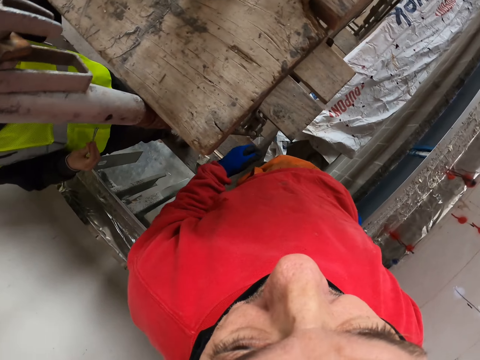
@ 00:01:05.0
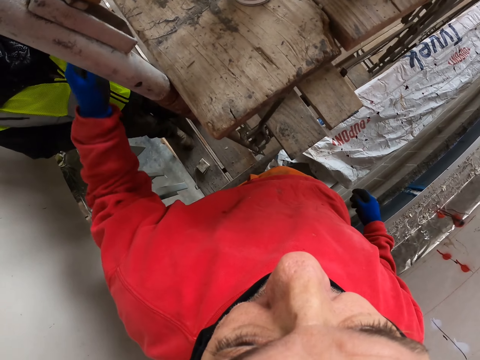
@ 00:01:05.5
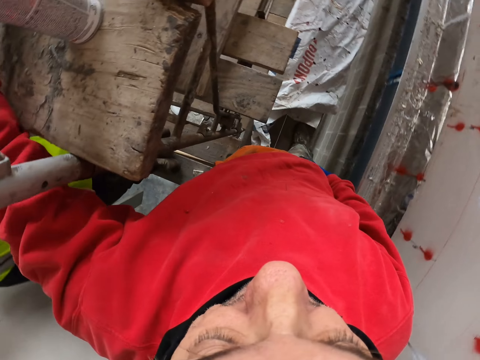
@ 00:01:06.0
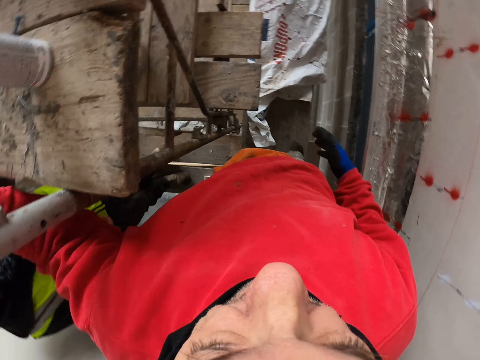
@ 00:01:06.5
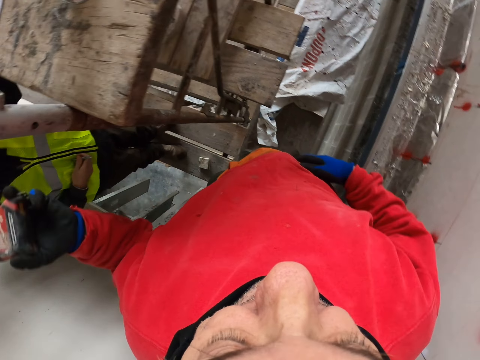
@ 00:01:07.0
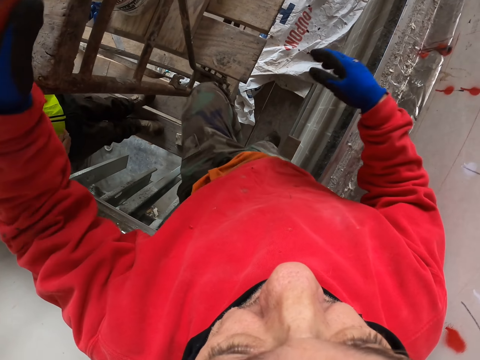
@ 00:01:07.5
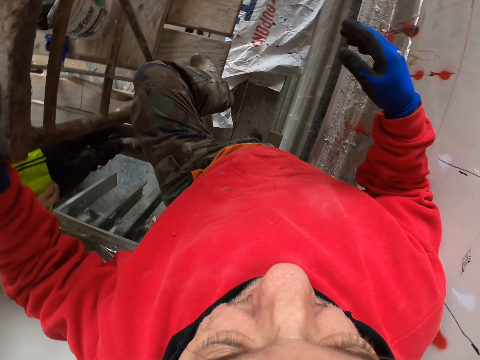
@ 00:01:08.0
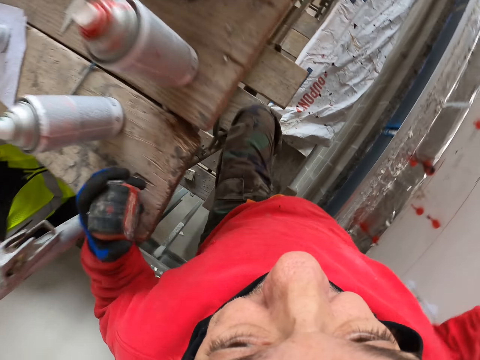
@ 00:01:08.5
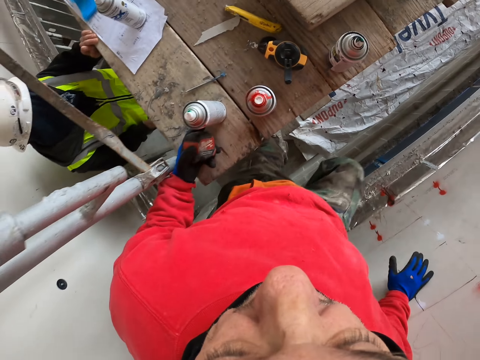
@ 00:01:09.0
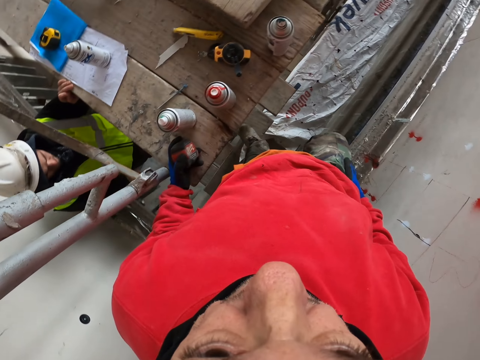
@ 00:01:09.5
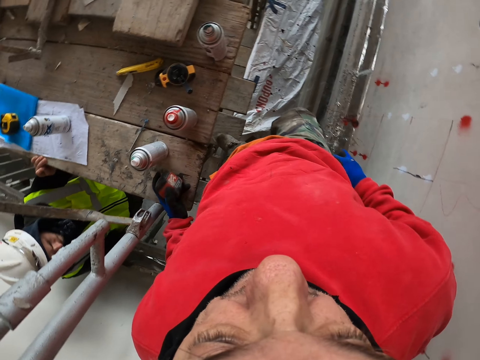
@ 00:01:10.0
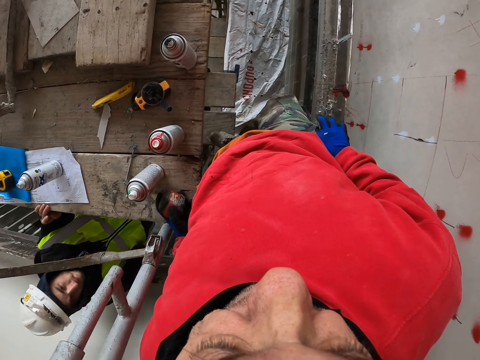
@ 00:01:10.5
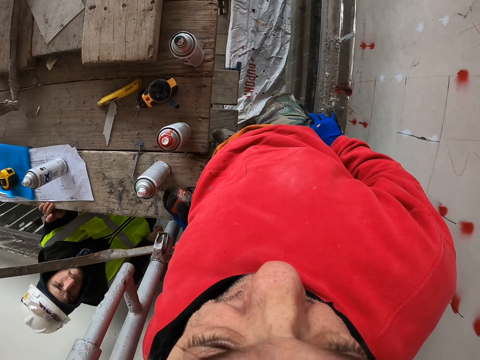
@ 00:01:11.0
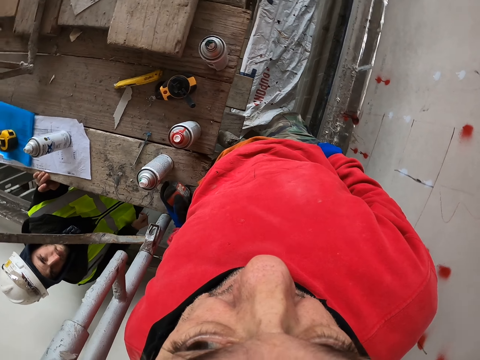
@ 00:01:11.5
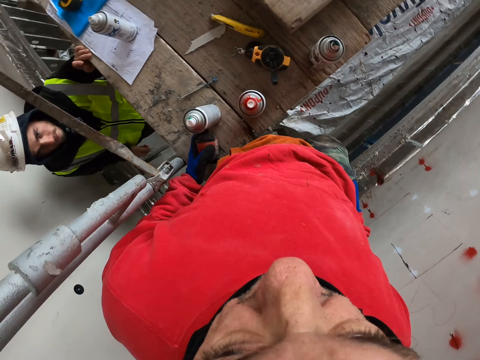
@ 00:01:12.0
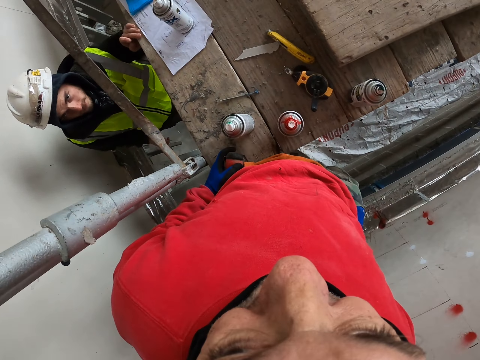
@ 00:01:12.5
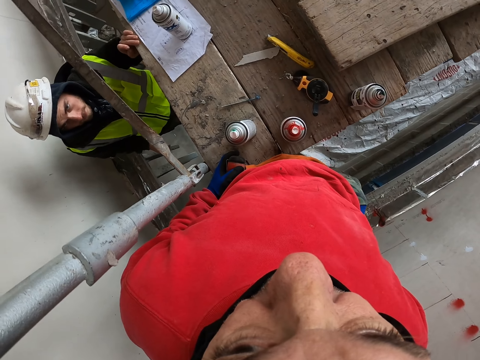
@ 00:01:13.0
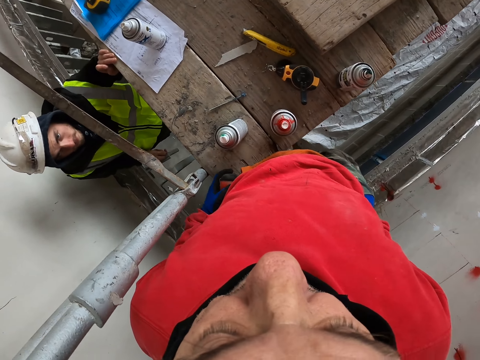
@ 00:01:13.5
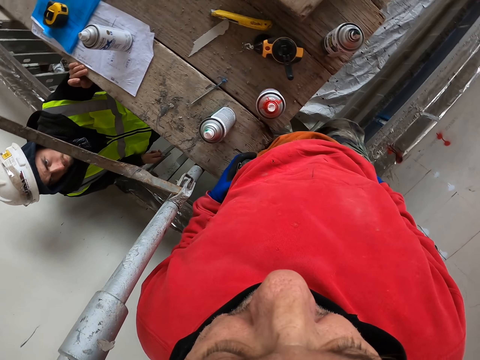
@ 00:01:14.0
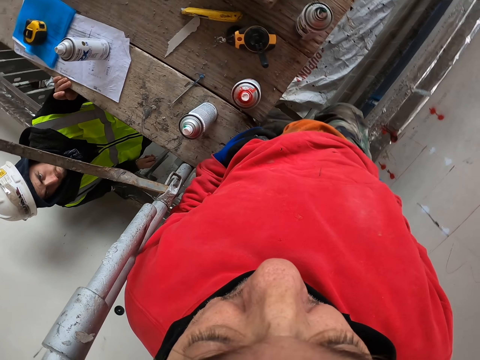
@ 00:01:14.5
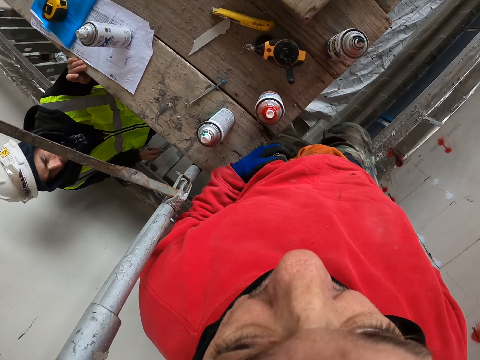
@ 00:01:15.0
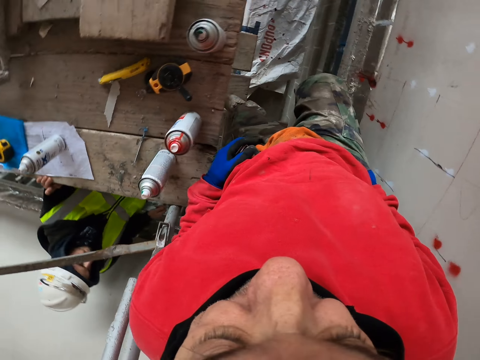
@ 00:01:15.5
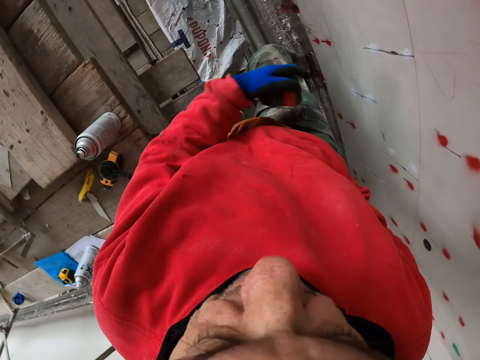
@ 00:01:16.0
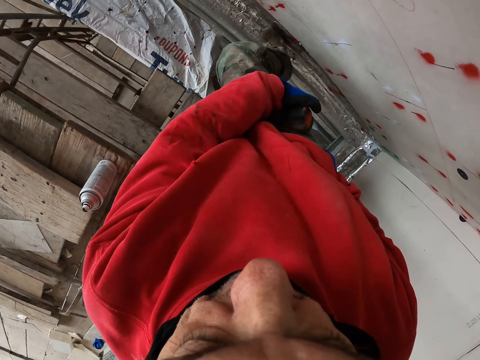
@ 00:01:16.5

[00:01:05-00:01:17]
The camera wearer picks up a tape measure, steps on the wood, climbs up the scaffold and puts the hand in the pocket.

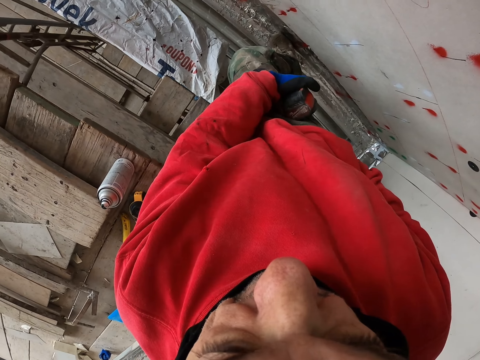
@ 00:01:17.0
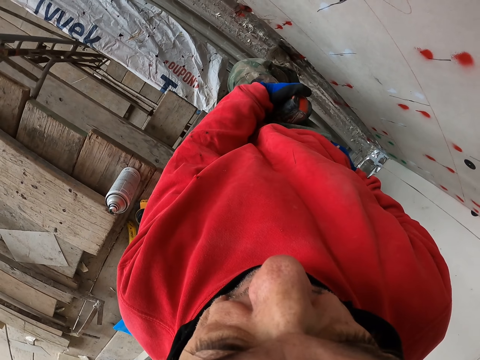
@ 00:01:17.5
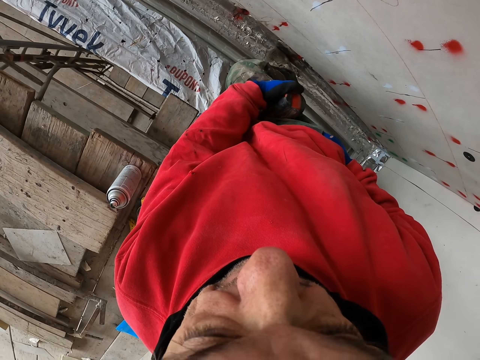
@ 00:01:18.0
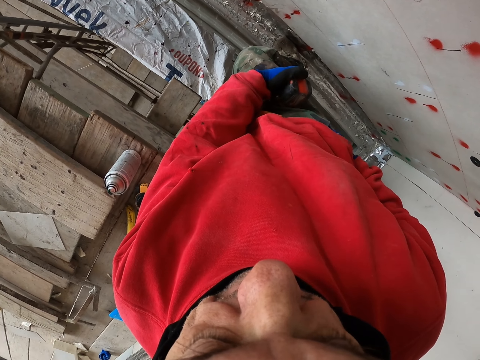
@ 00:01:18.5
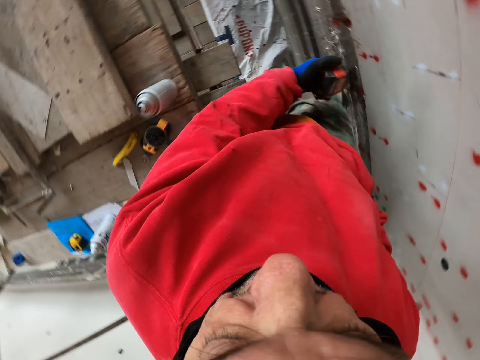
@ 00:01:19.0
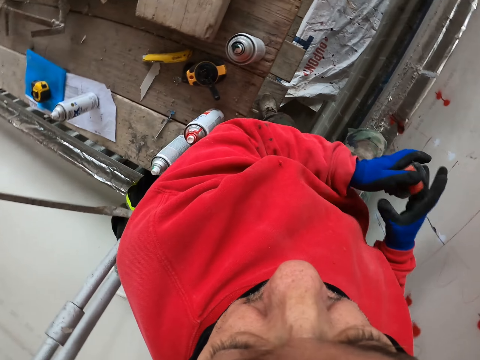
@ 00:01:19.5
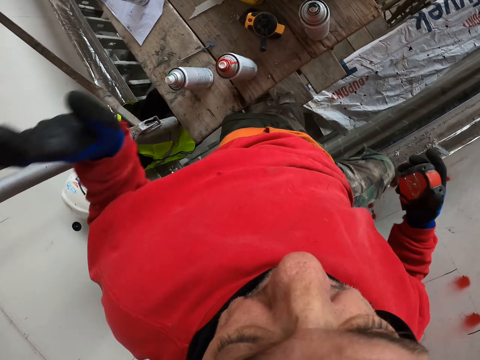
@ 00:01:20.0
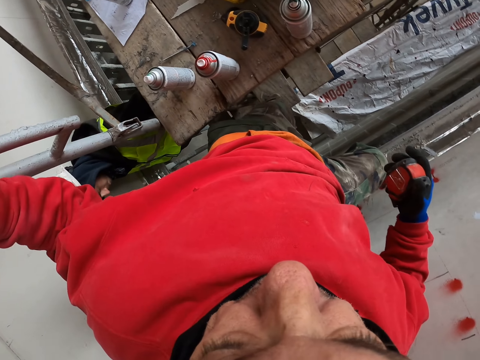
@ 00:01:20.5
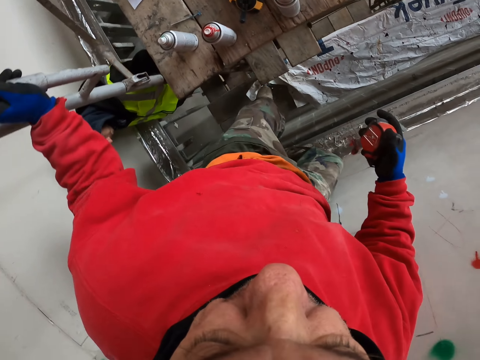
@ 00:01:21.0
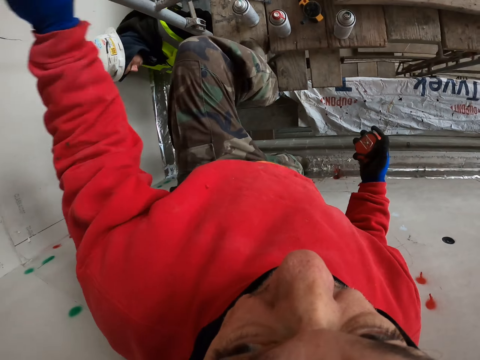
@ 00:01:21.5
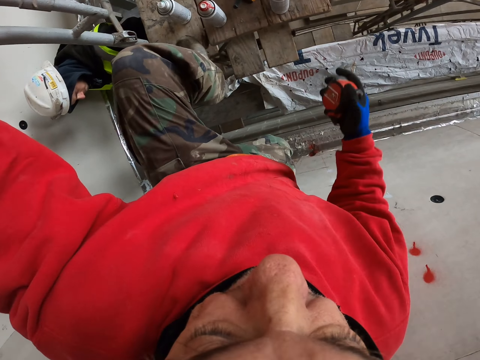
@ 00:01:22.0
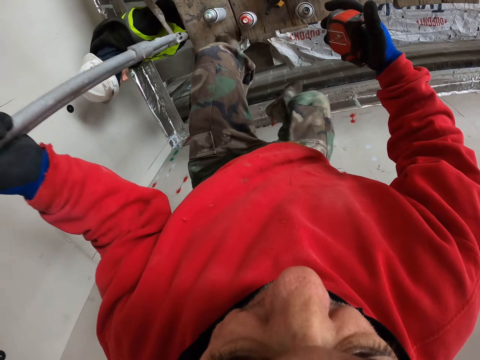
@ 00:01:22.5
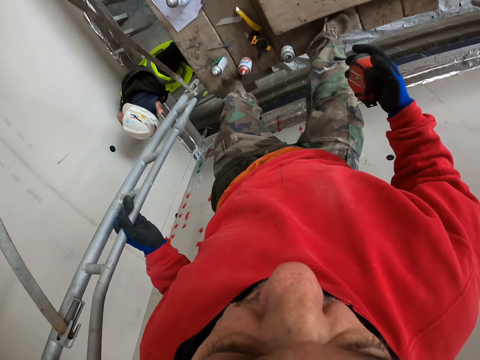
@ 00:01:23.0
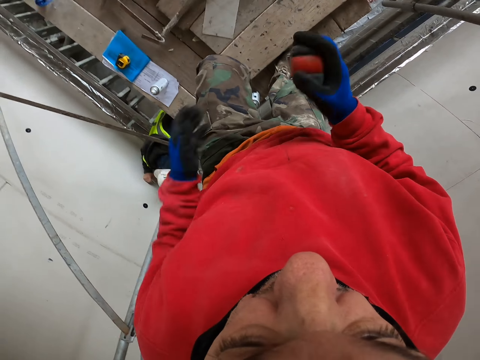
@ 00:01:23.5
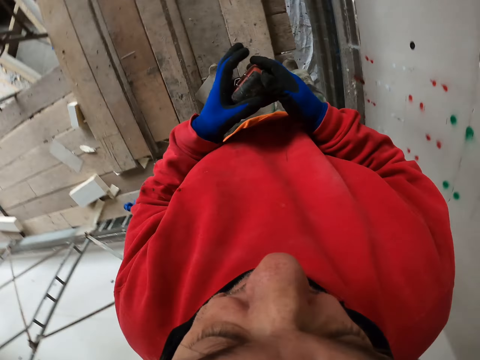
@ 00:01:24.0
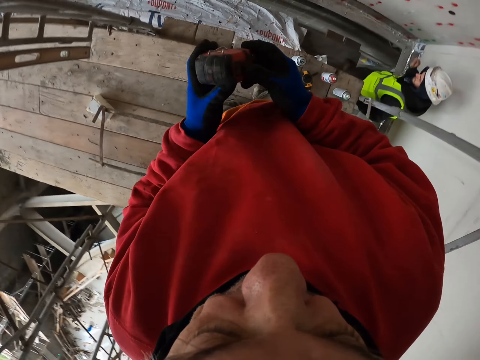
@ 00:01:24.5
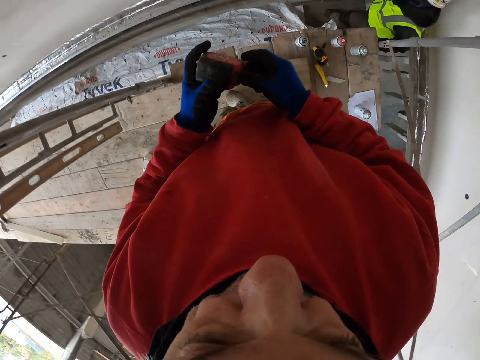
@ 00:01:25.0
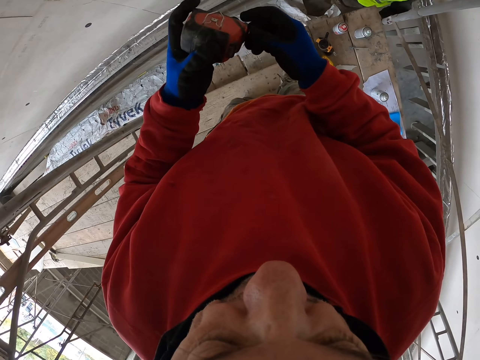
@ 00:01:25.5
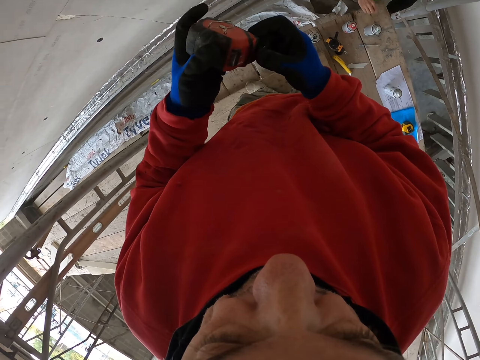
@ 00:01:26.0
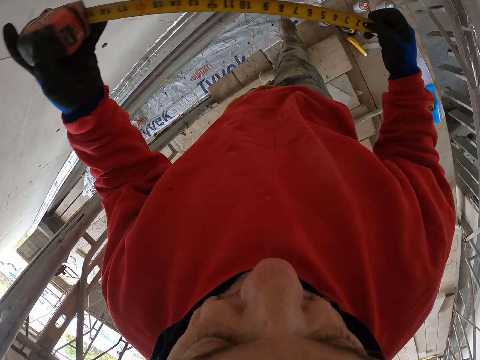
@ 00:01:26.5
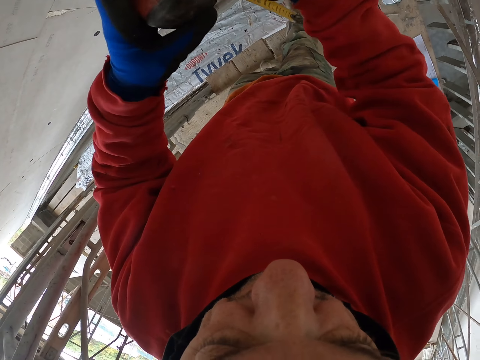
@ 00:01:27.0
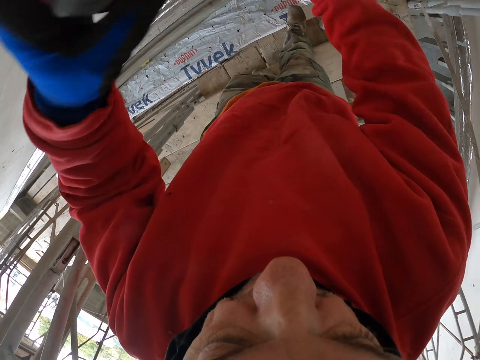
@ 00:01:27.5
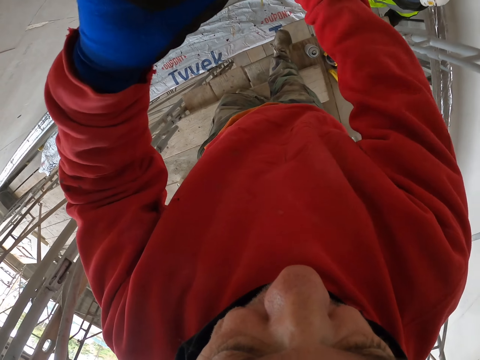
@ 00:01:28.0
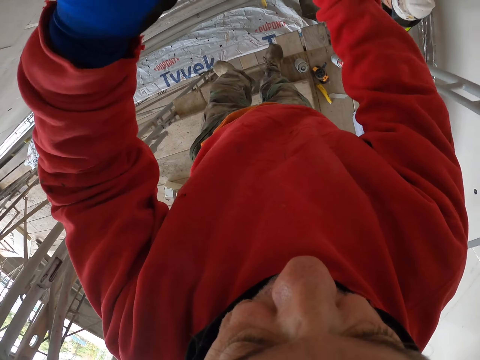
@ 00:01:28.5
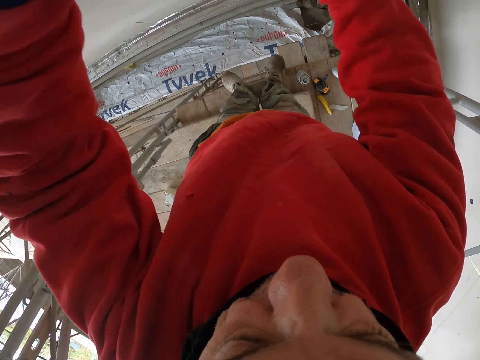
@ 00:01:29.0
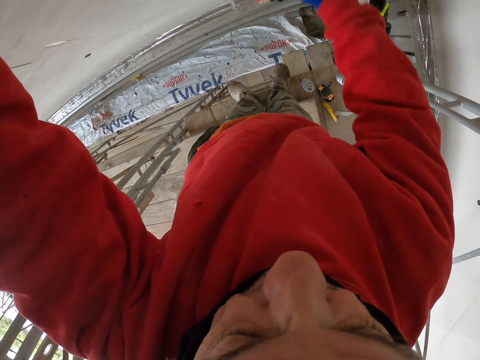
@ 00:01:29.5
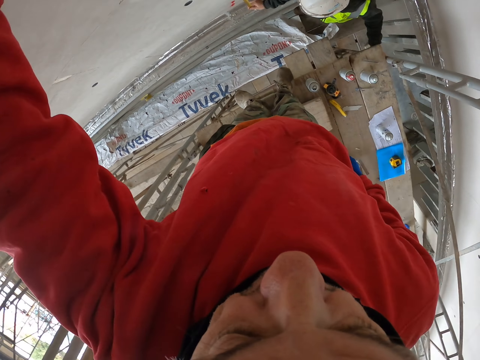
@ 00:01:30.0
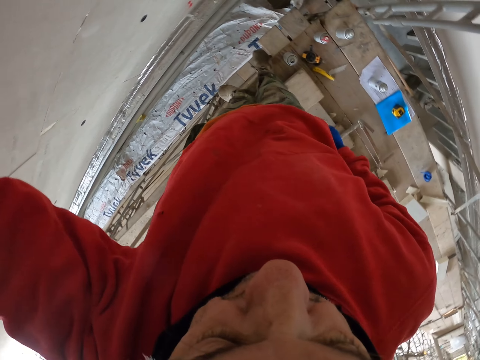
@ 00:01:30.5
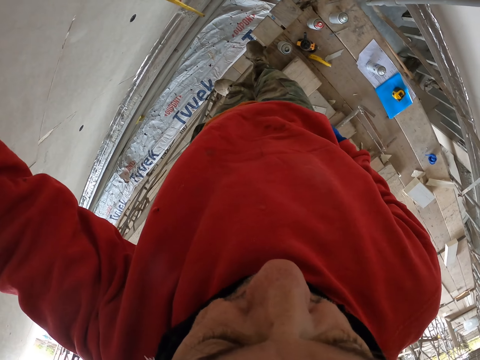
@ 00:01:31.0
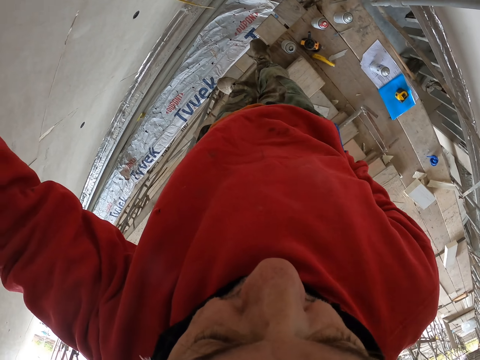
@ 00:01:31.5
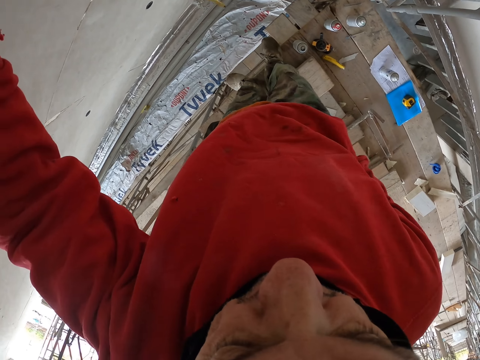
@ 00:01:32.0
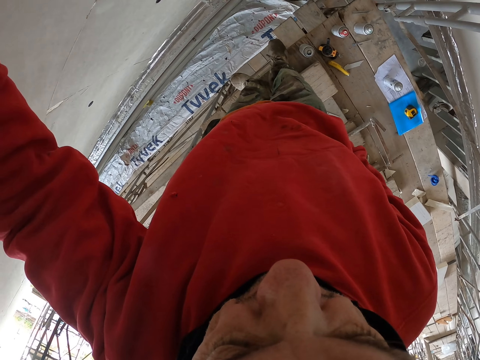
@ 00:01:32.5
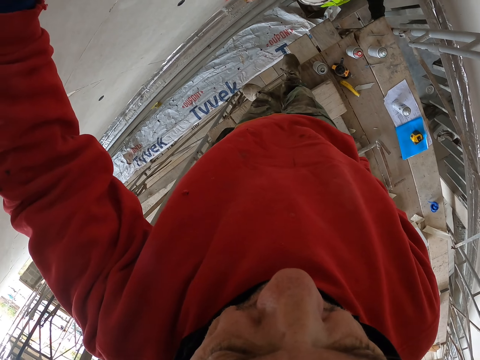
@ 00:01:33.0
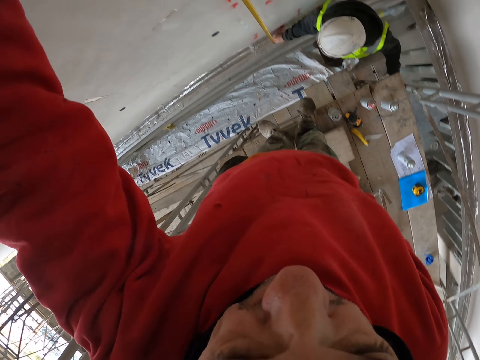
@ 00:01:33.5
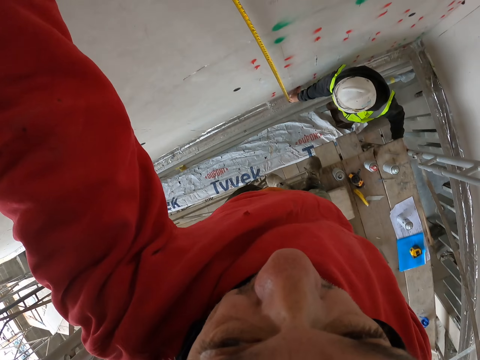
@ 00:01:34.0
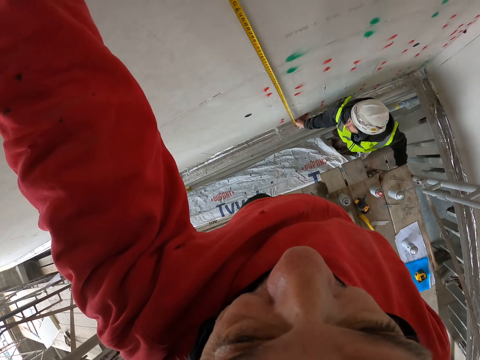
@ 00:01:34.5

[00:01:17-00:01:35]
The camera wearer holds the tape measure with the right hand. A man stands beneath the camera wearer. The camera wearer climbs up the scaffold and holds the metal. They hold the tape measure, pull out the steel measure and measure the board with the tape measure. The man grabs the tape measure. The camera wearer puts the hand in the pocket and removes the nail from the pocket.
